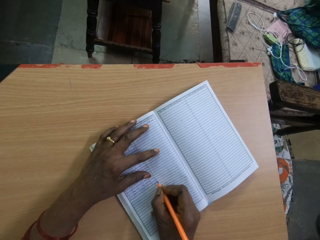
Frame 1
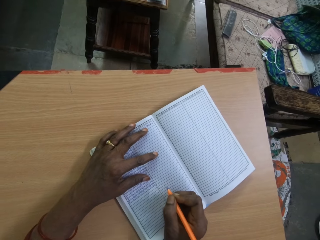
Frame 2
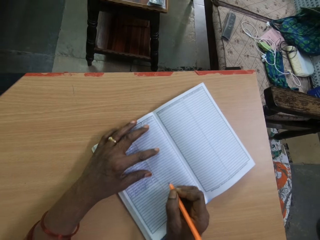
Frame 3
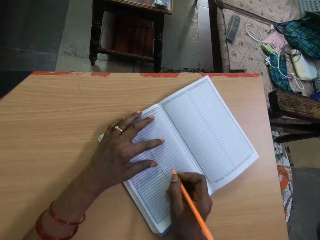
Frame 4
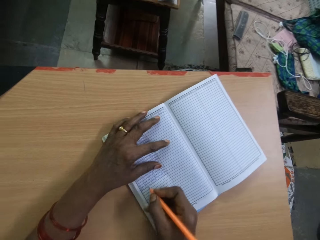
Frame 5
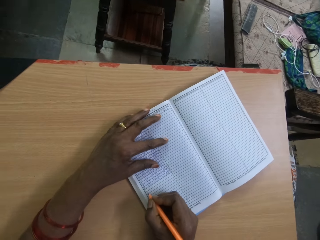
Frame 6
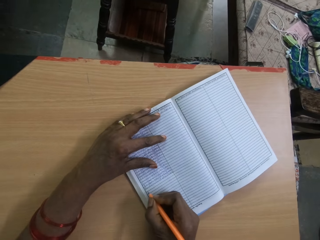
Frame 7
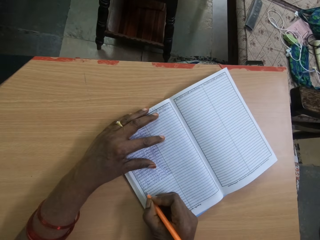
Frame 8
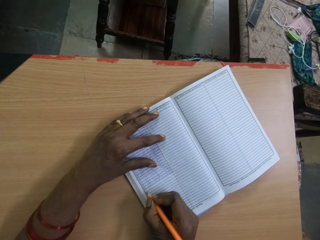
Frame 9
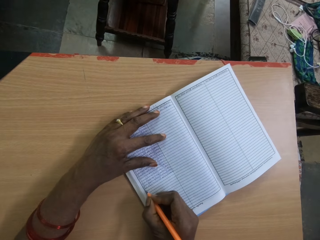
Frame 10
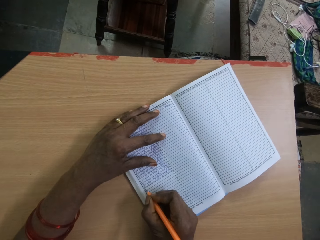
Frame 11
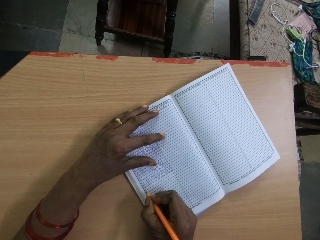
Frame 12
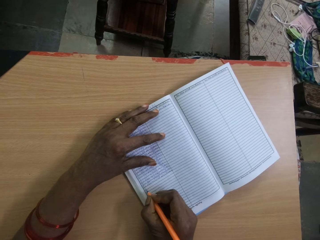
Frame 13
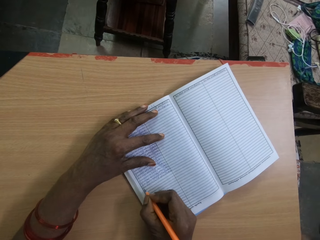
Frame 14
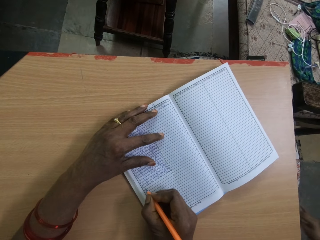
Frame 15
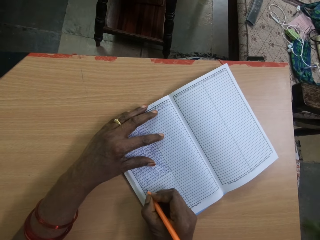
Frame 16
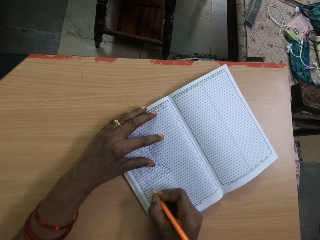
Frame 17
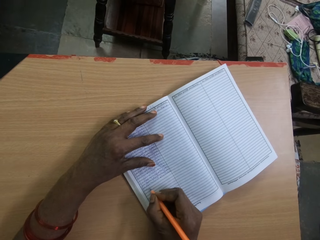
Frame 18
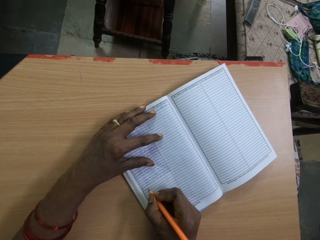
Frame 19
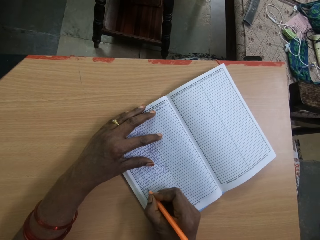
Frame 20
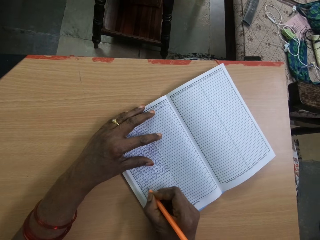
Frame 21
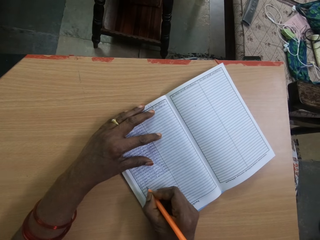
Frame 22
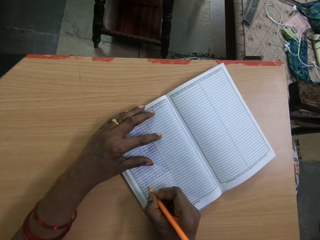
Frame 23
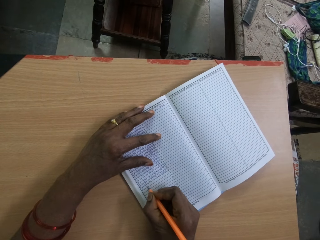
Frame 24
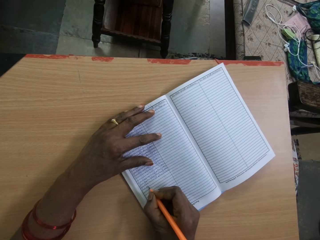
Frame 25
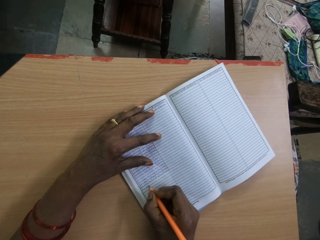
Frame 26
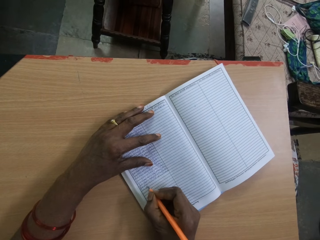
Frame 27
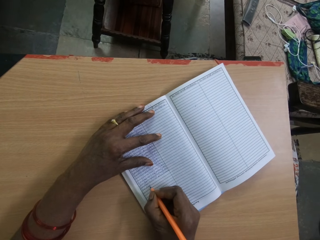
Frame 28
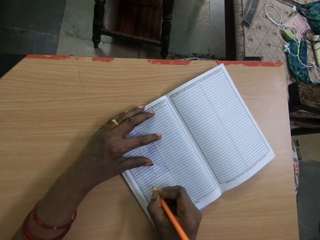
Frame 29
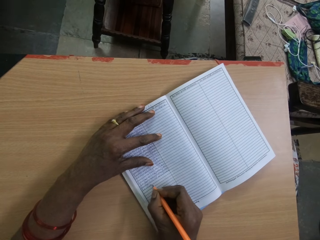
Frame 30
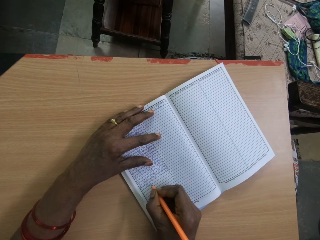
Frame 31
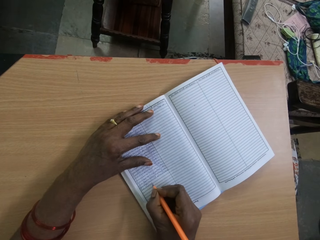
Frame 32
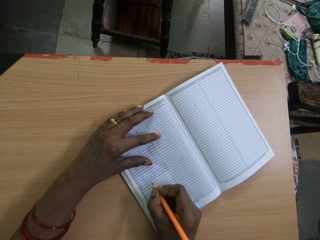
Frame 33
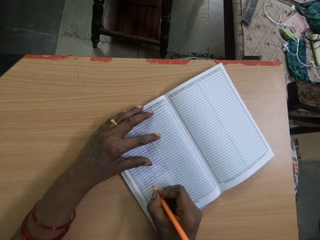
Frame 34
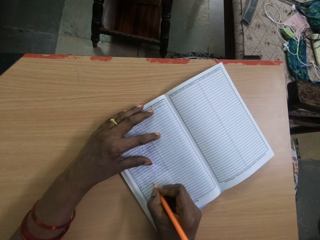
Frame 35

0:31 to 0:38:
The camera wearer moves the book on the wooden board with both hands. She writes in the book with the pencil in her right hand.

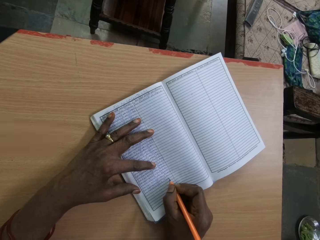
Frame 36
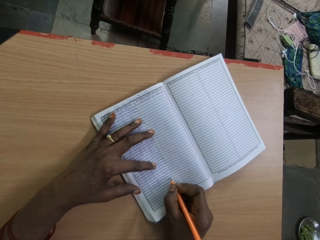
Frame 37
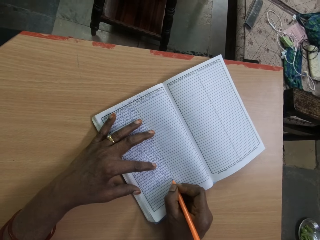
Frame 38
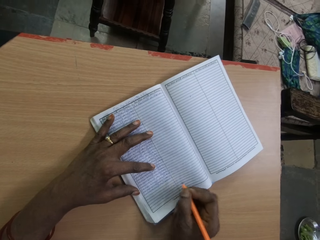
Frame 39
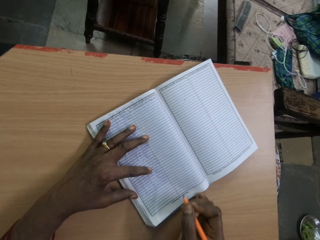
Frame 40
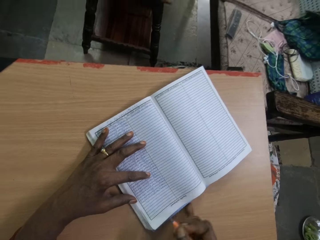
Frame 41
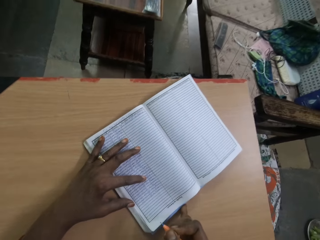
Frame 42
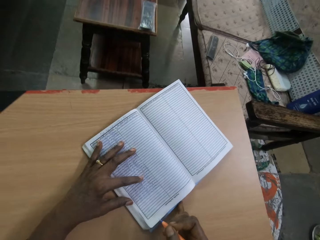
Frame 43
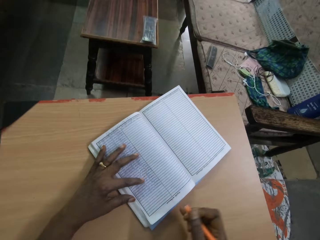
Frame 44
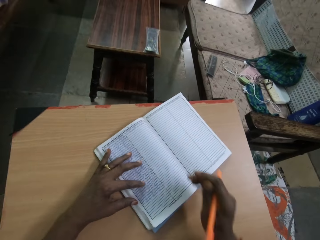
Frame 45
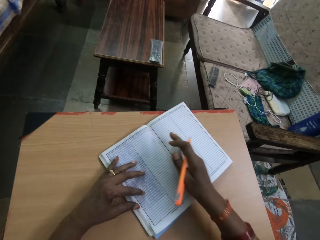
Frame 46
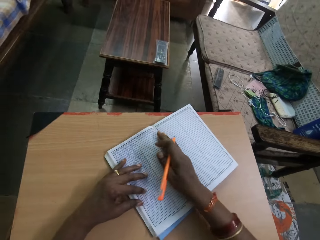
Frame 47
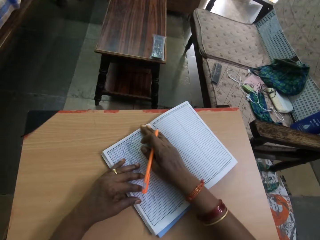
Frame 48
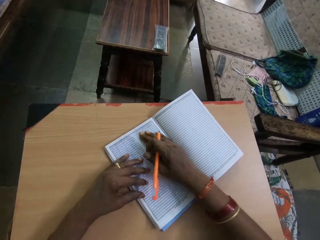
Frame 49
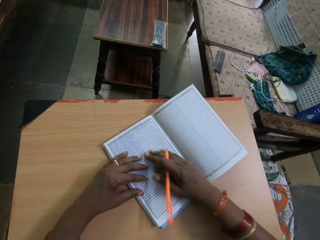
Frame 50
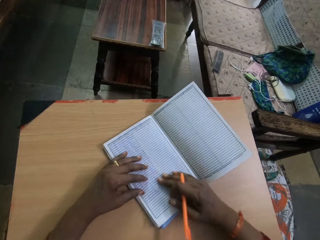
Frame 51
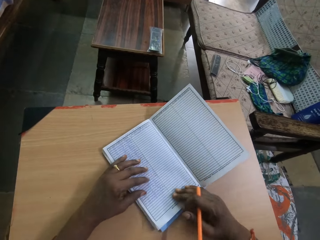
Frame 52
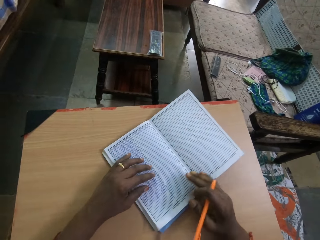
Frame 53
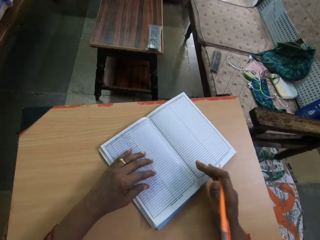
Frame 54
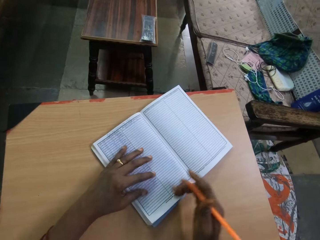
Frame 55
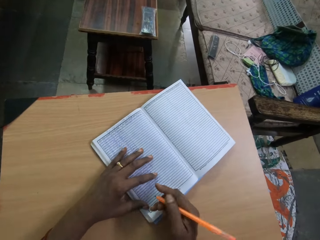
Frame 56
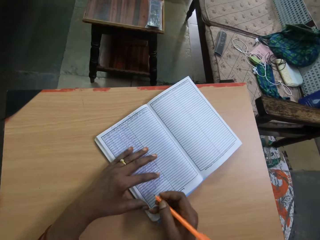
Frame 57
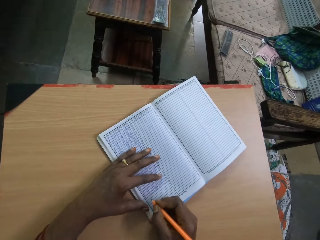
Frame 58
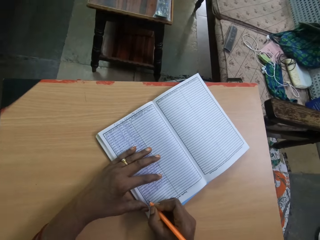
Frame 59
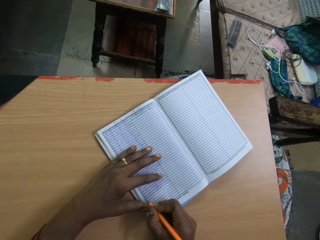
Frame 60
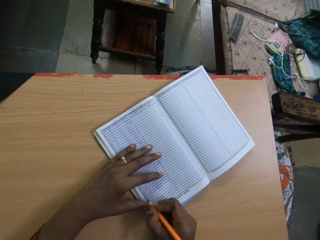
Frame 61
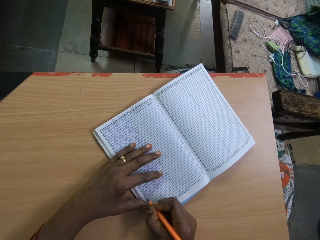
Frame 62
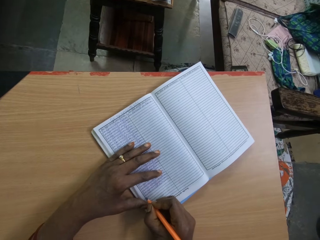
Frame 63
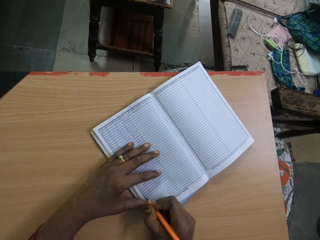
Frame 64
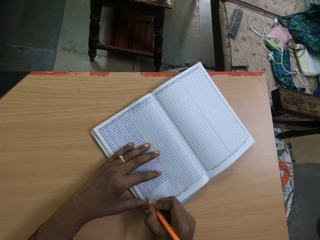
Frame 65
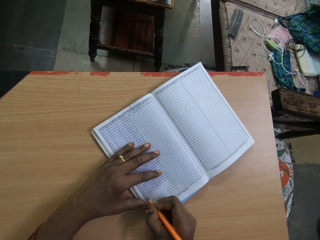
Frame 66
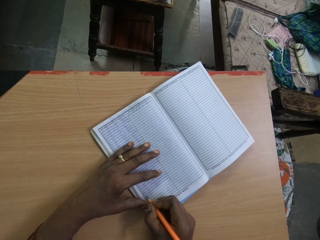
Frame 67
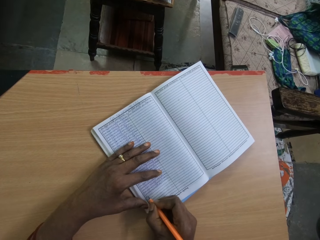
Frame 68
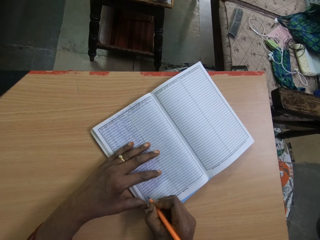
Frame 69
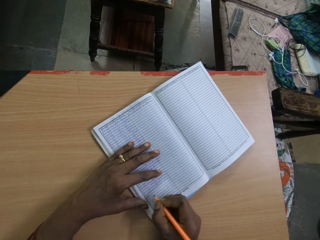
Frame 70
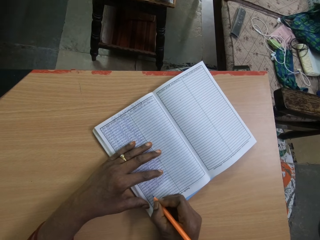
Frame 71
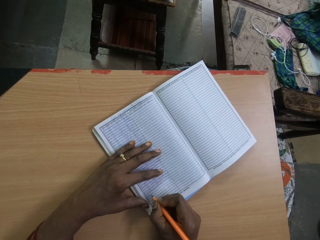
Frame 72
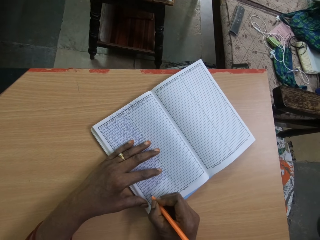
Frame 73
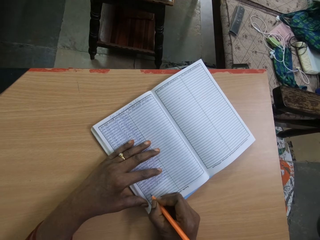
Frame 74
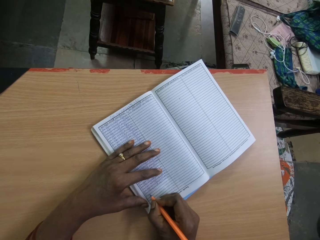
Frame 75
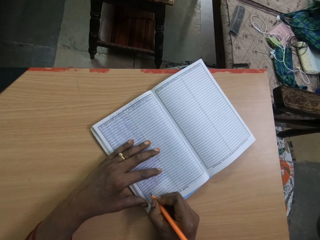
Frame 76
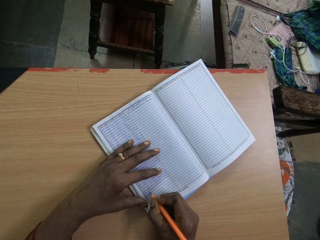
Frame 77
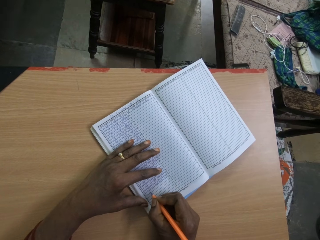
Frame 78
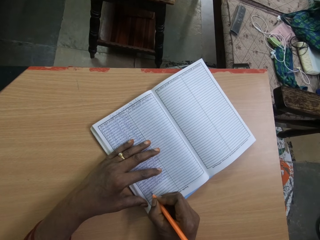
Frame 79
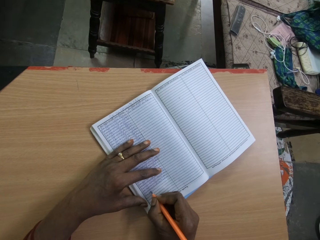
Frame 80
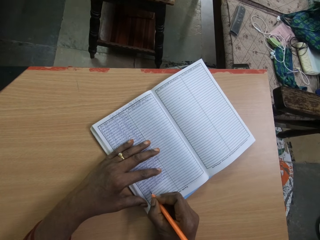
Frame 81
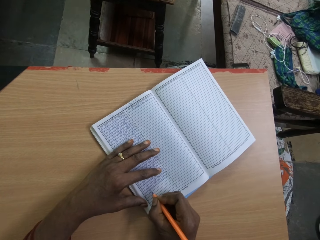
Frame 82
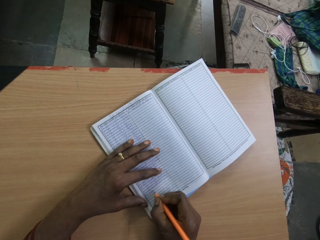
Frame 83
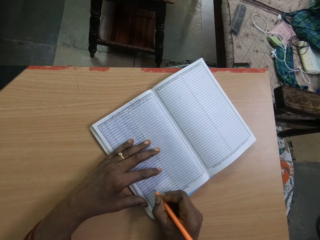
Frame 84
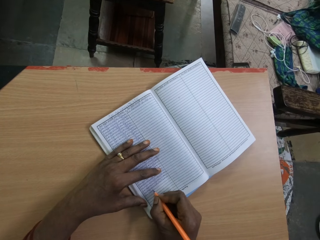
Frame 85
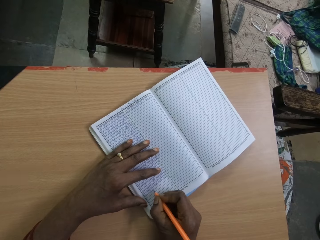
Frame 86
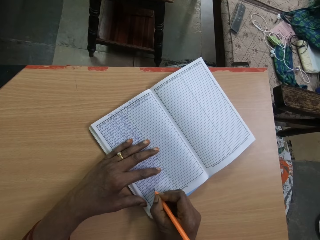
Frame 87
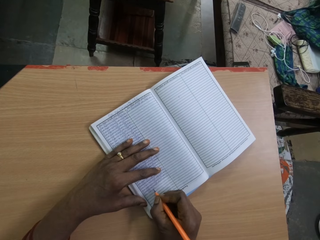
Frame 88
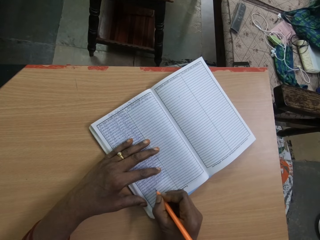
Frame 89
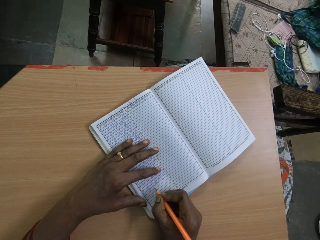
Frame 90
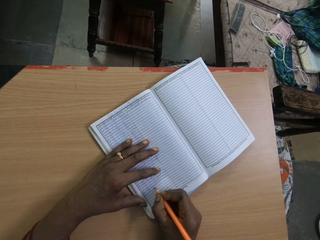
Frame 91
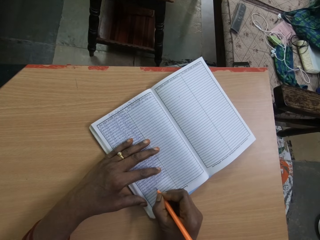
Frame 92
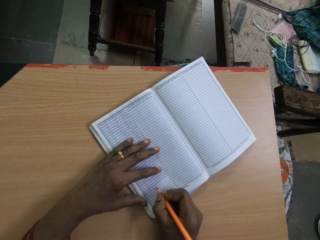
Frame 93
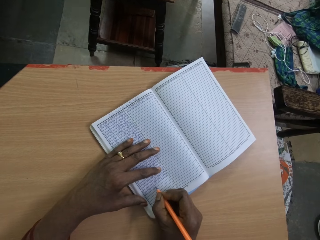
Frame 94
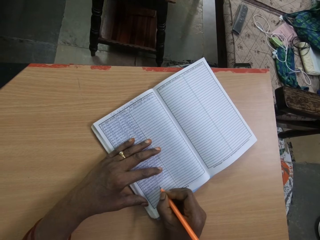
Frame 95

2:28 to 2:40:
The camera wearer lifts up the hand. She straightens the book with her right hand. She touches the book. She moves her left hand on the book. She writes in the book with the pencil in her right hand.

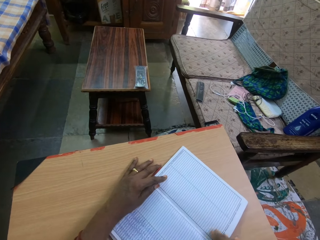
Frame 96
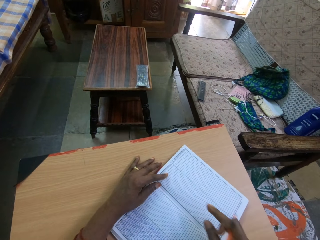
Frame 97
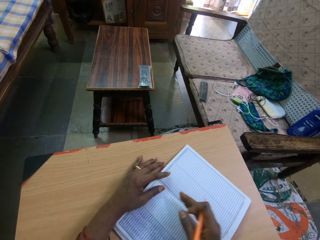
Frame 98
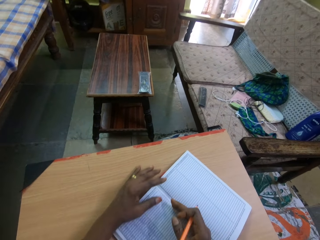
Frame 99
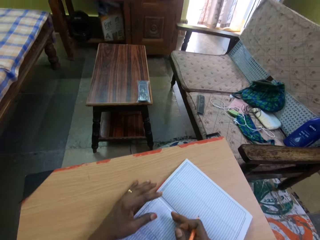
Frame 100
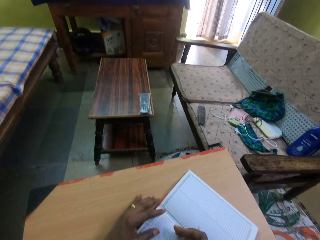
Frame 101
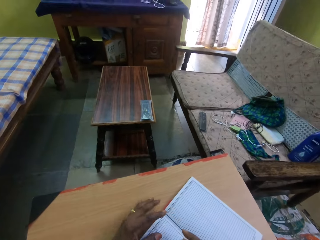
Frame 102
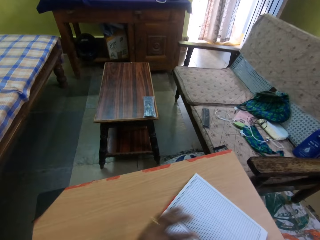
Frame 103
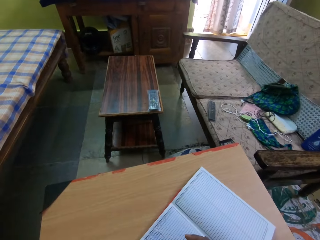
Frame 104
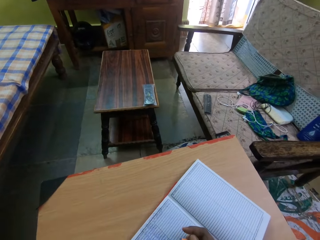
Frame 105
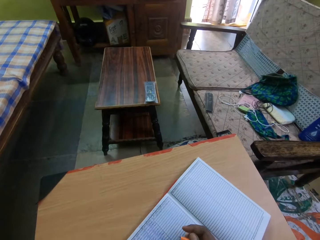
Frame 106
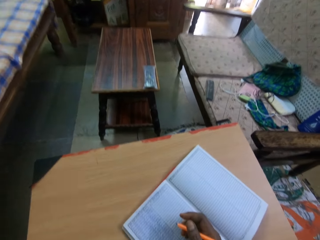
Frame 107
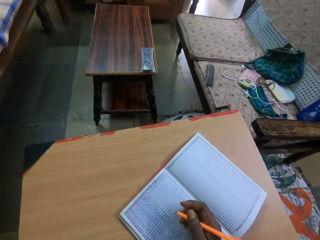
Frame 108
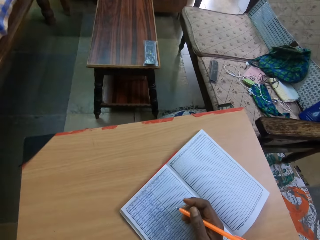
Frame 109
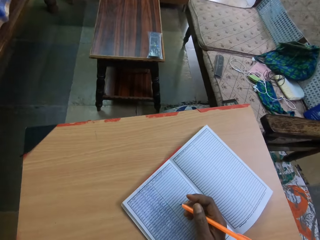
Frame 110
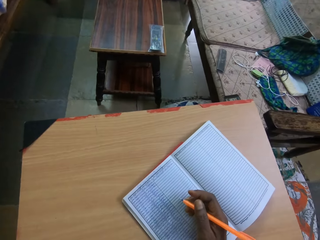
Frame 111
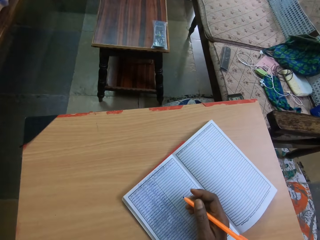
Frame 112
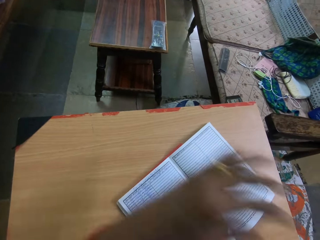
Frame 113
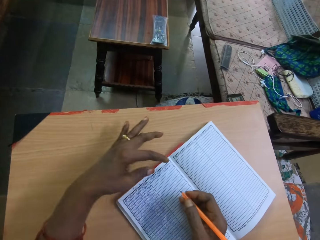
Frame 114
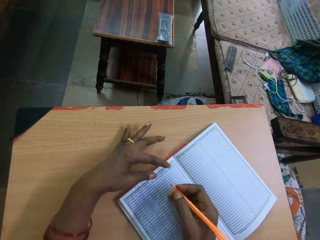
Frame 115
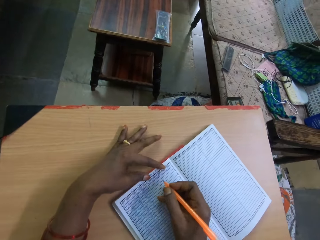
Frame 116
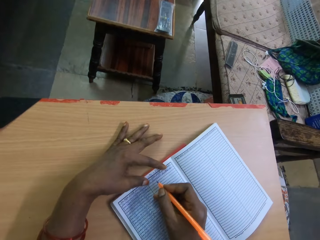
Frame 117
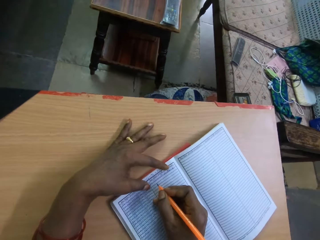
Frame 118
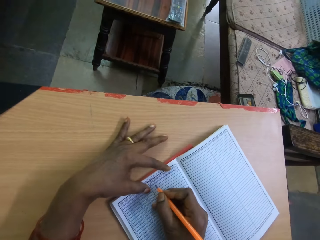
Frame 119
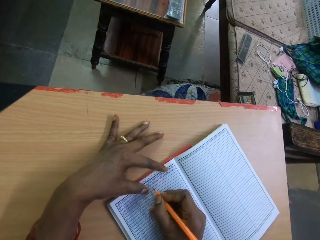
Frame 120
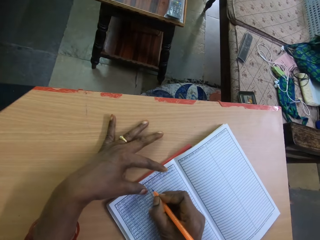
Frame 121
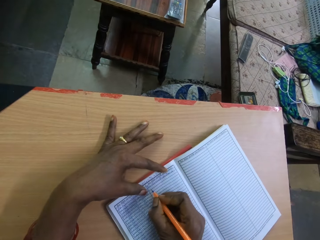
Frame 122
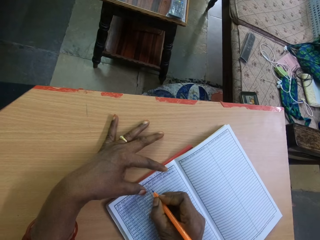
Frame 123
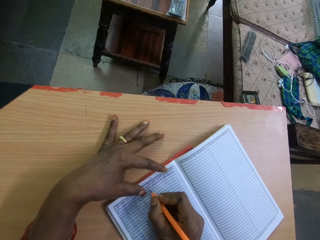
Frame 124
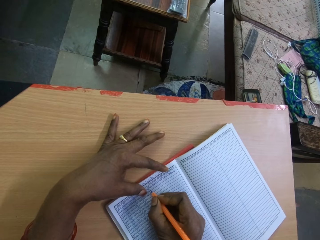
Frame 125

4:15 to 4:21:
The camera wearer lifts up the hand. She places her left hand on the book.
